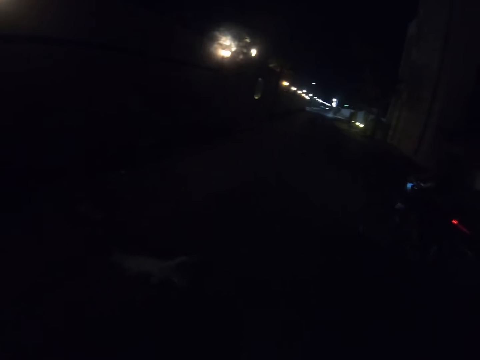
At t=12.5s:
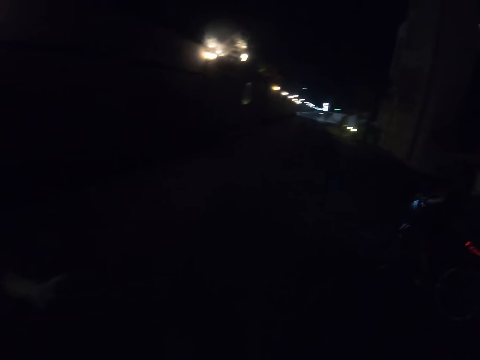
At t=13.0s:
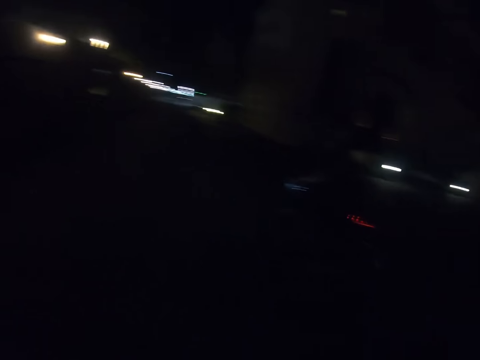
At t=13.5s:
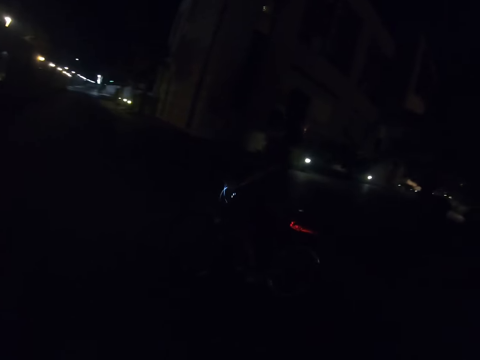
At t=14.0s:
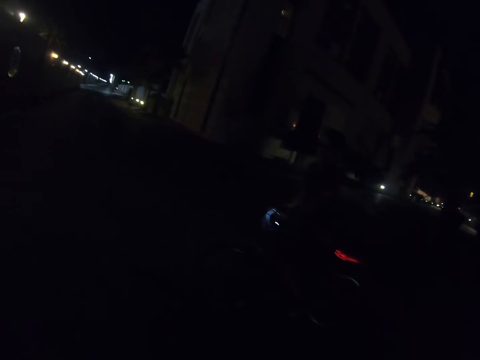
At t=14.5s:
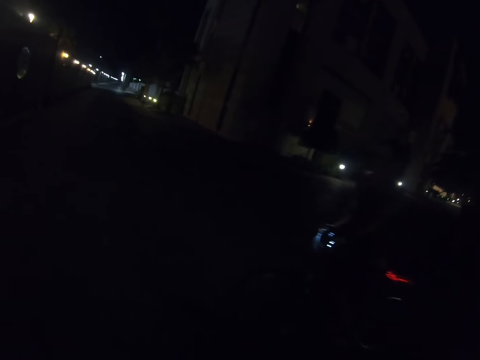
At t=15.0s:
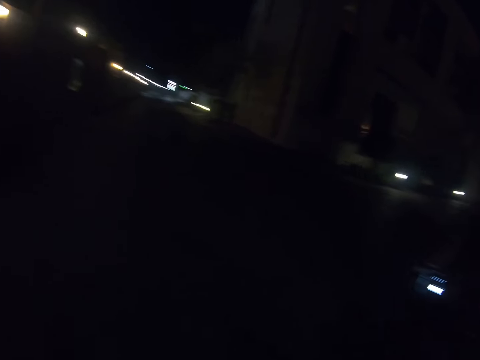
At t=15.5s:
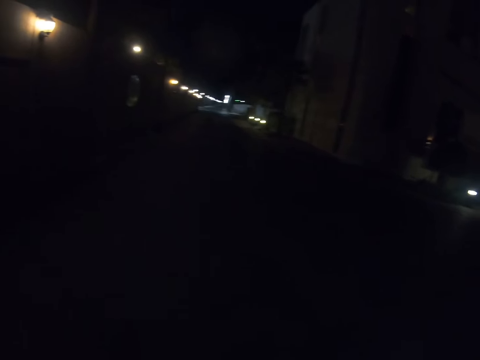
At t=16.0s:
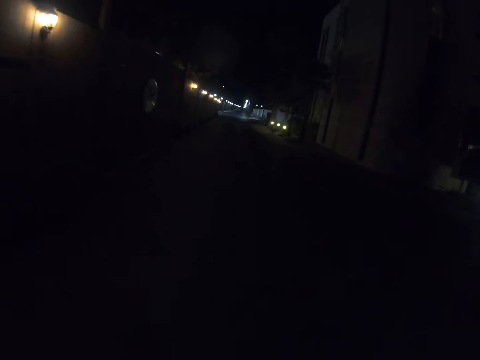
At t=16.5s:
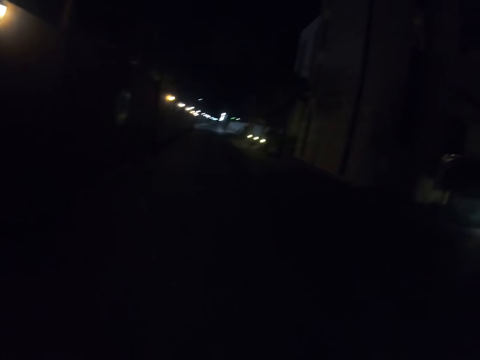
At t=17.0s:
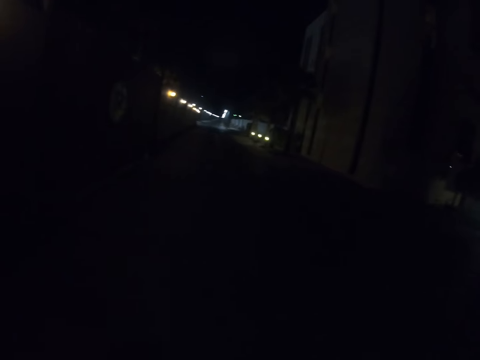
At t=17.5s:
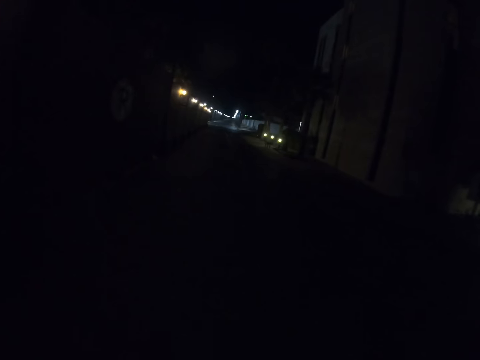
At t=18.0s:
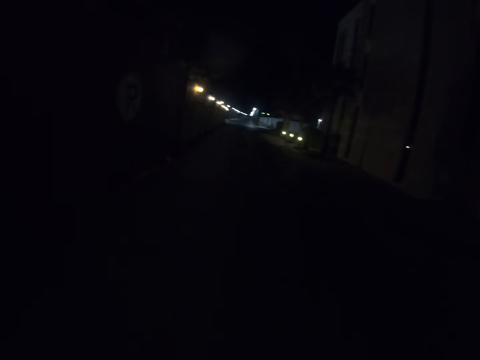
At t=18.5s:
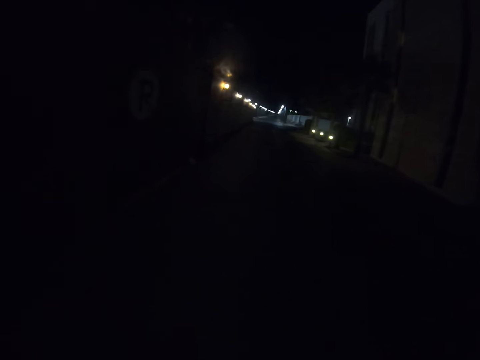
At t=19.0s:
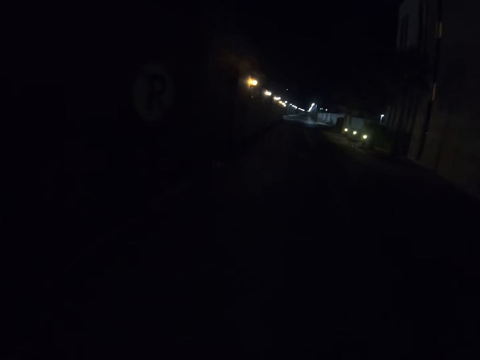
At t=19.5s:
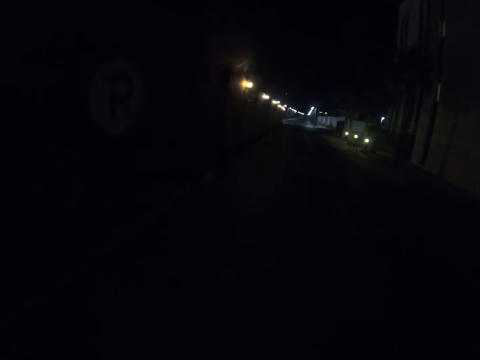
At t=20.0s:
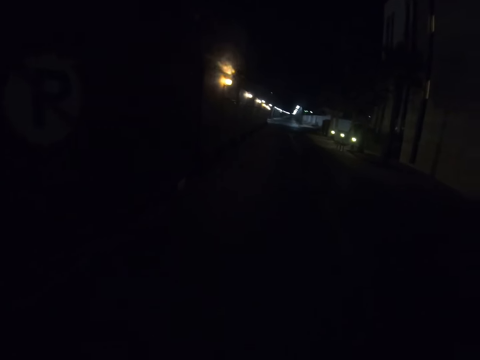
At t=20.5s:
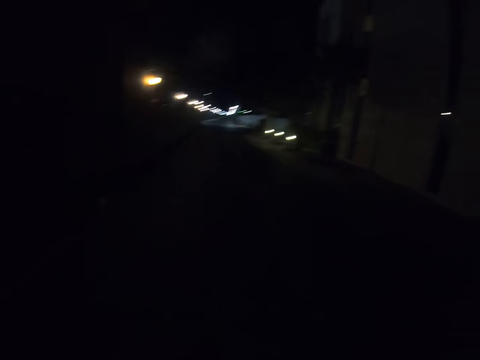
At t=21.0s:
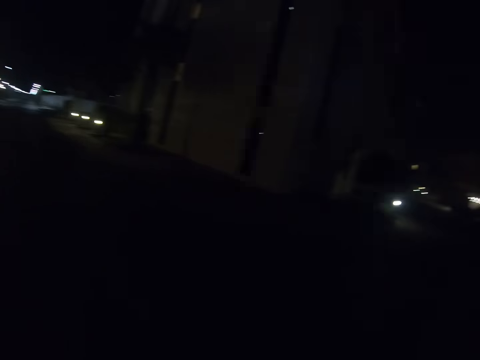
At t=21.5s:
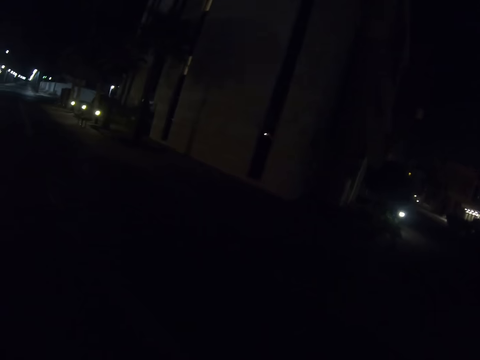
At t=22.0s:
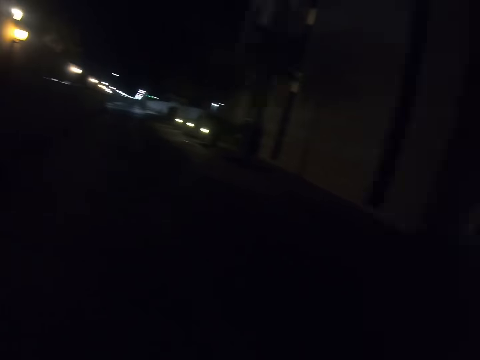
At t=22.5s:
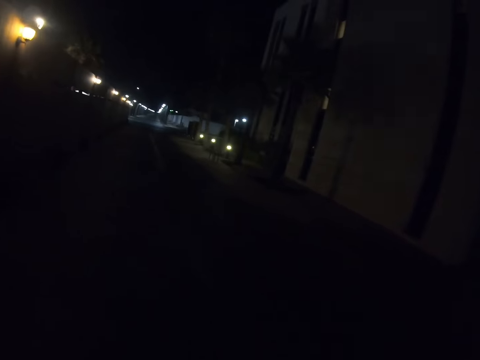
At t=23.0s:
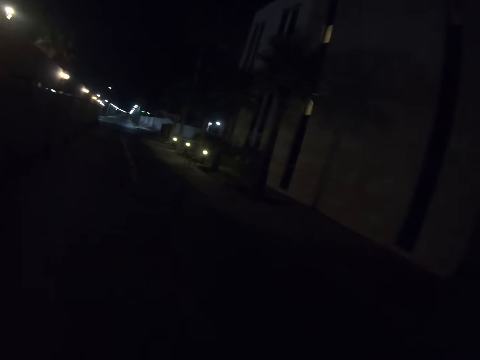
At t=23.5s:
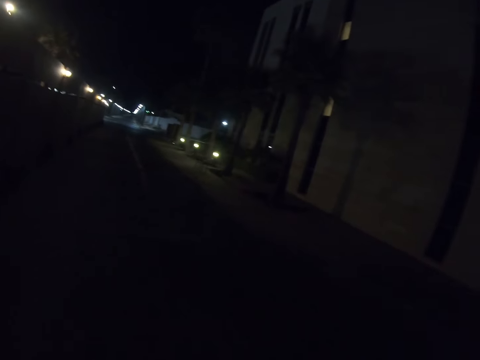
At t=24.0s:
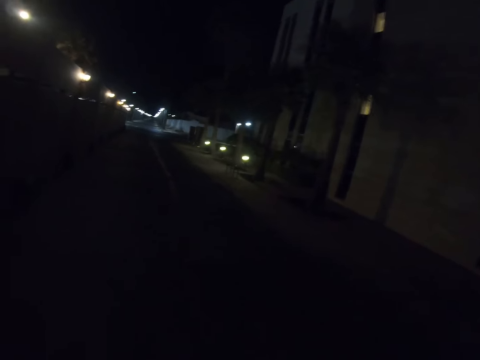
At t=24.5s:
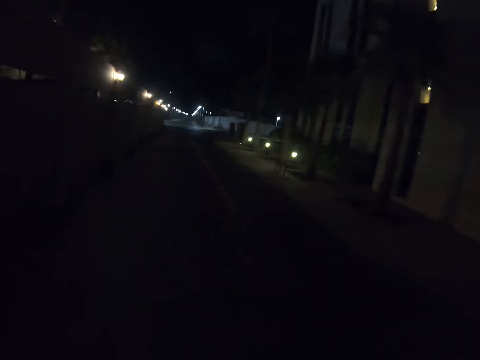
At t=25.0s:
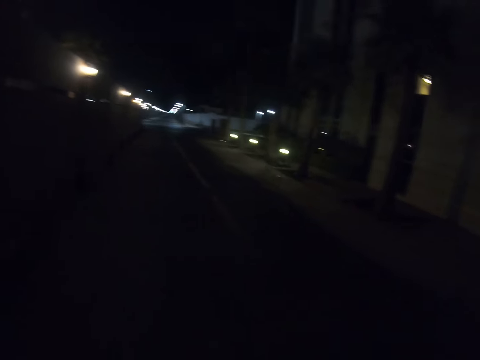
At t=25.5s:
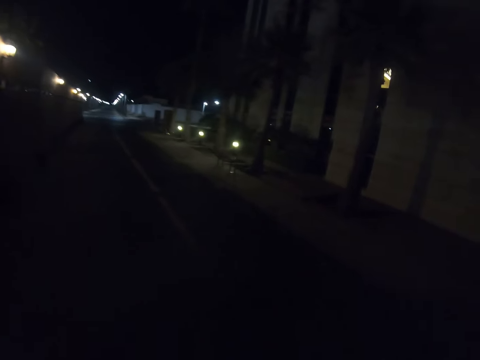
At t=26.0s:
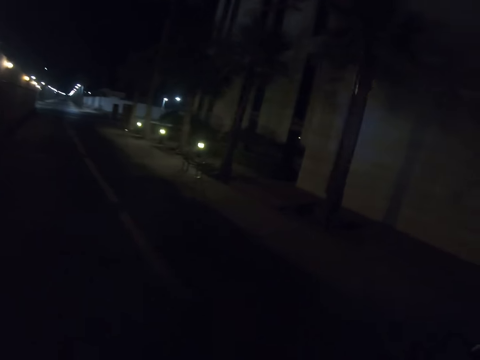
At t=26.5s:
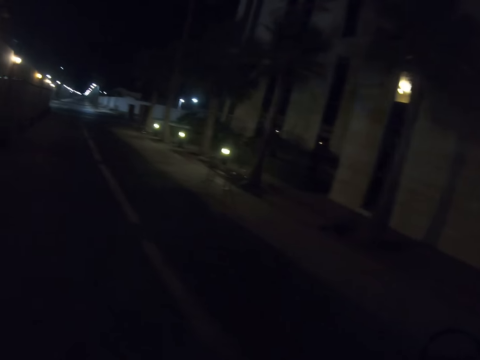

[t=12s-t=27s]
The camera wearer converses with a man. They ride a bicycle forward. They look right. They look forward. They ride the bicycle forward.

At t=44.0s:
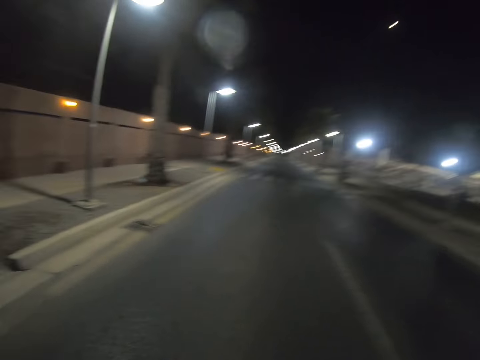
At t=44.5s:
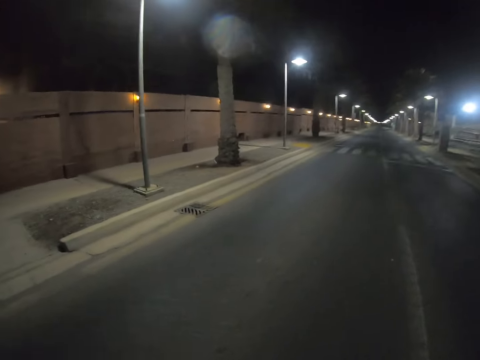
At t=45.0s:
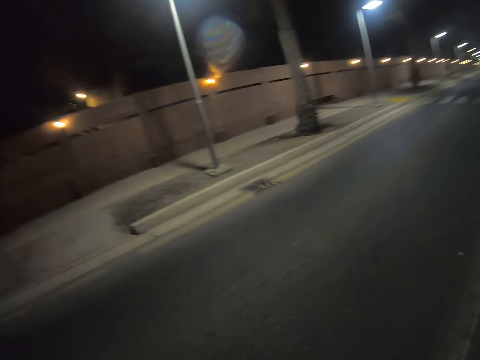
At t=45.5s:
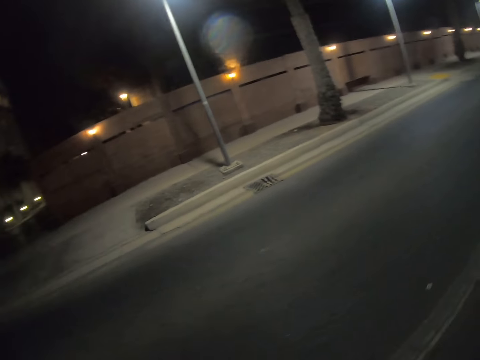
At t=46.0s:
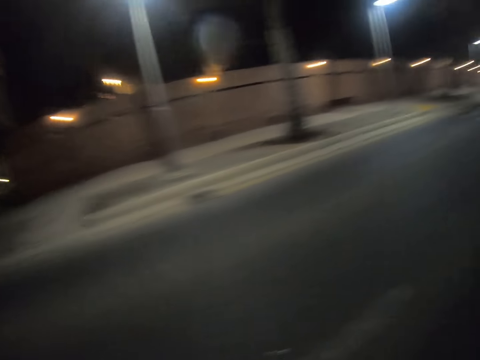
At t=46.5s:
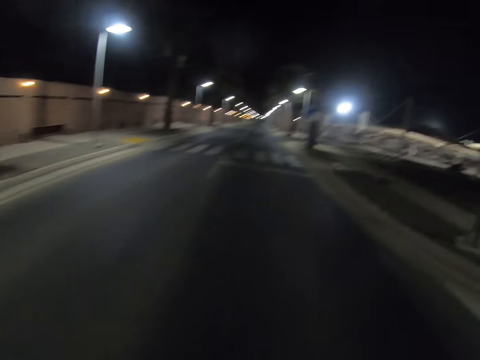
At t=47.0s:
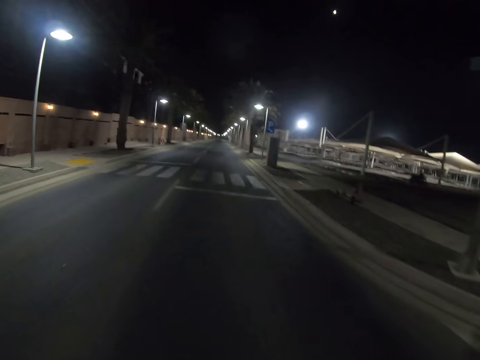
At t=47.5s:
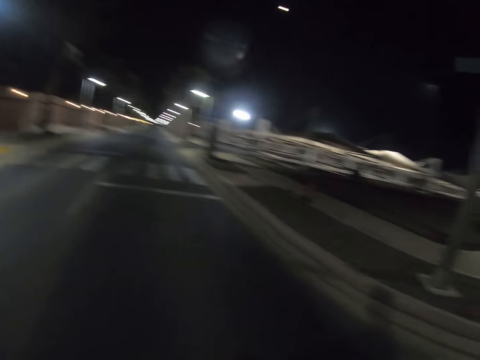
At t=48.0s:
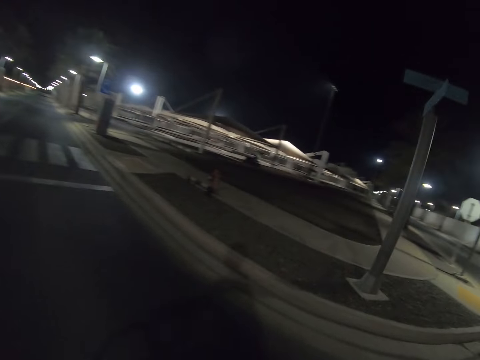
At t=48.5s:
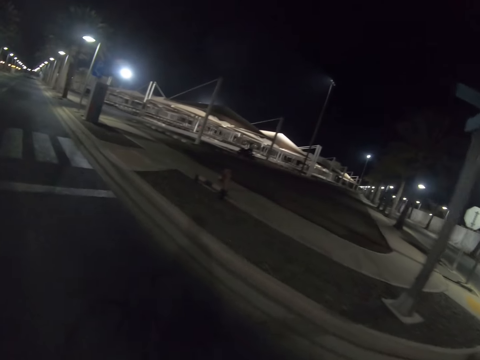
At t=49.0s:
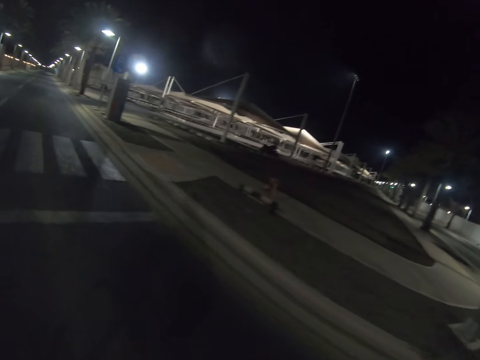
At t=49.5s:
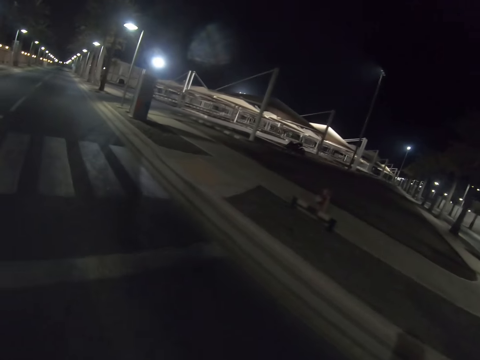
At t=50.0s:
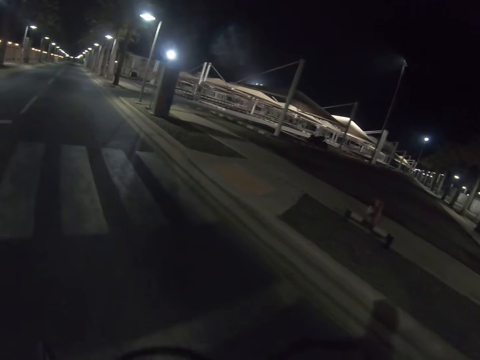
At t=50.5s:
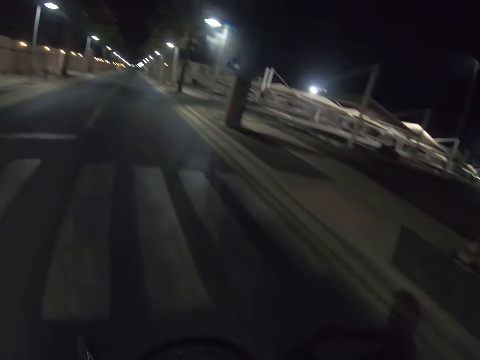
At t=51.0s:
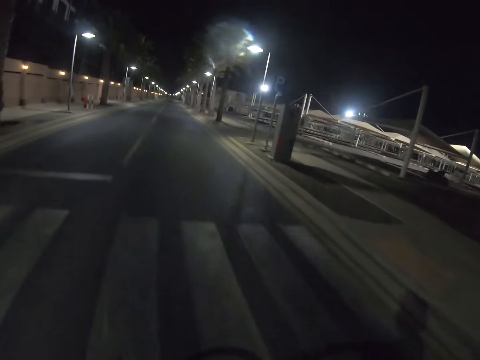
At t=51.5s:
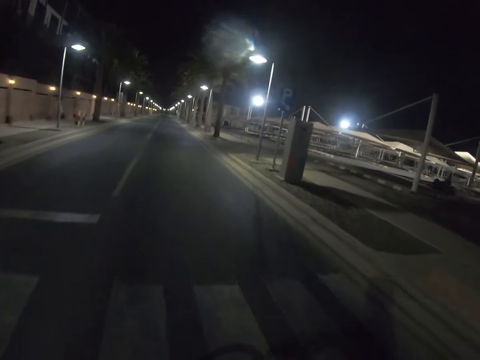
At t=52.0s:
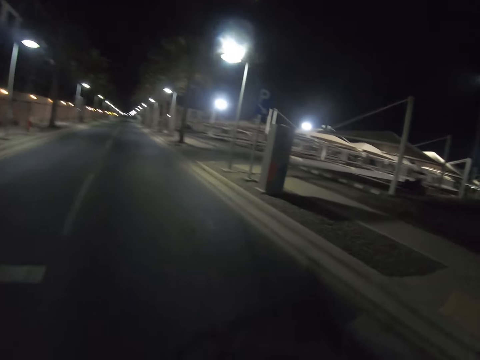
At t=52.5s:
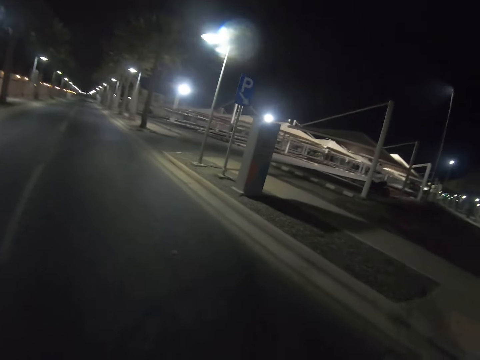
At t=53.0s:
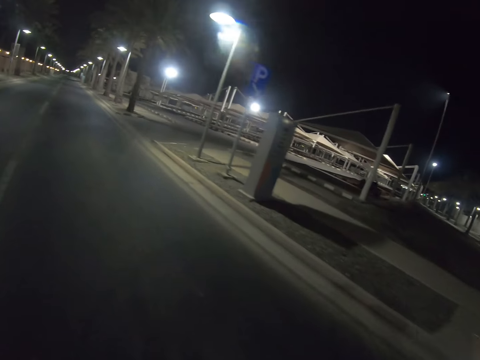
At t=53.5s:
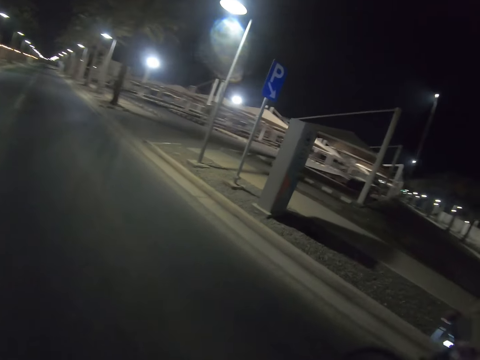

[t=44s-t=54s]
The camera wearer looks left. They look forward. They look right.
